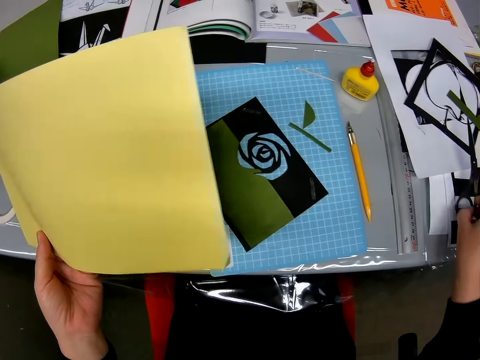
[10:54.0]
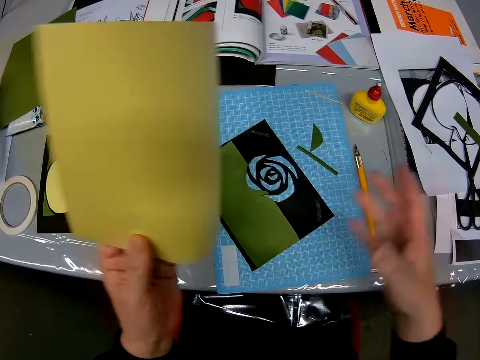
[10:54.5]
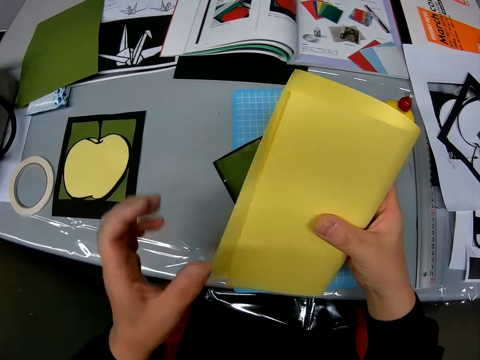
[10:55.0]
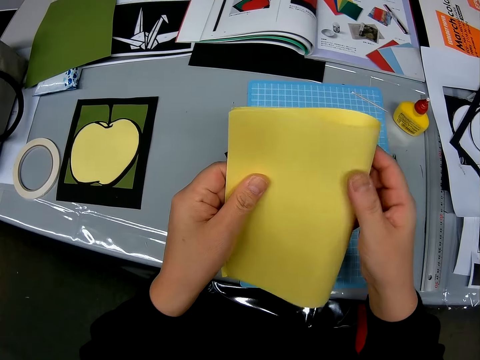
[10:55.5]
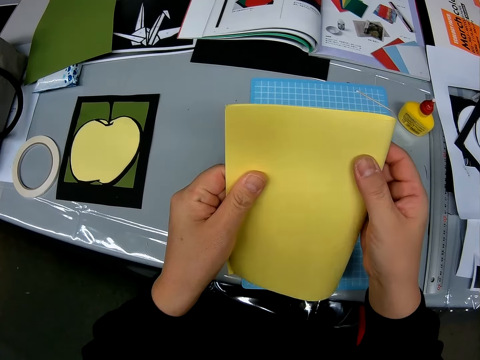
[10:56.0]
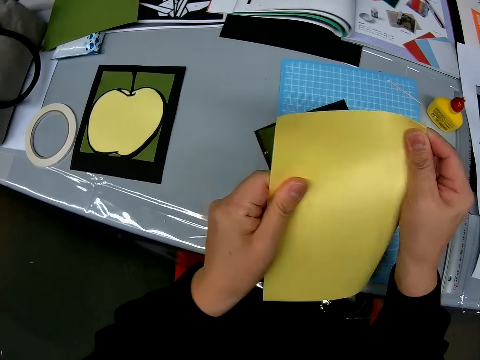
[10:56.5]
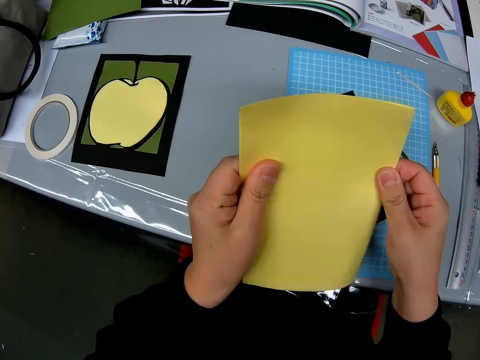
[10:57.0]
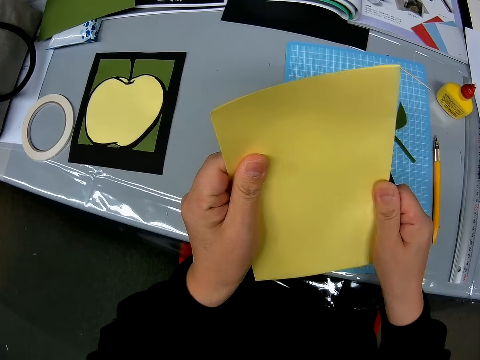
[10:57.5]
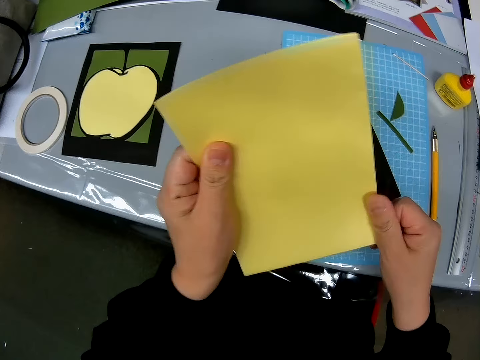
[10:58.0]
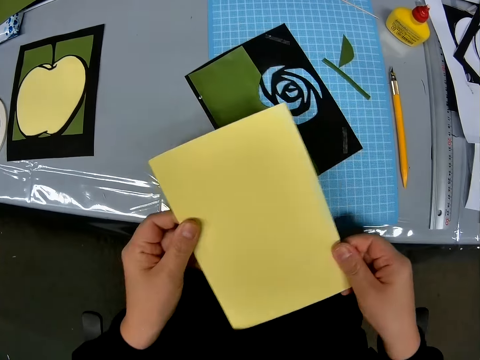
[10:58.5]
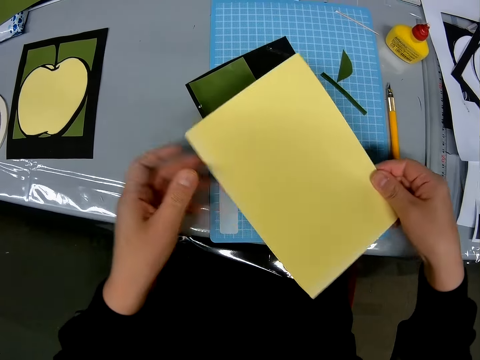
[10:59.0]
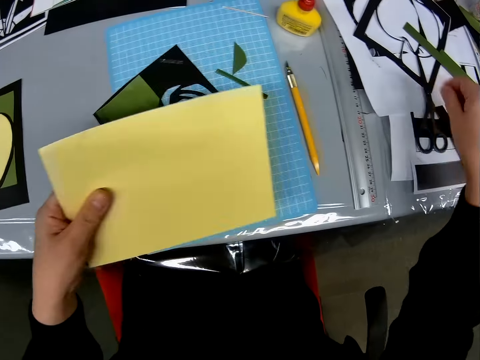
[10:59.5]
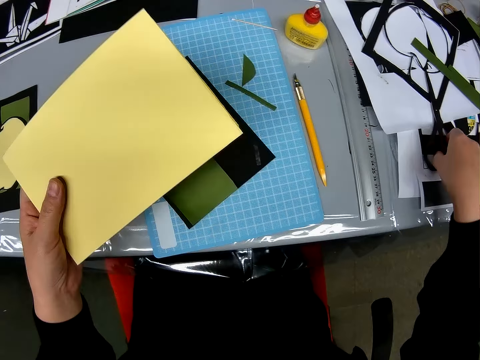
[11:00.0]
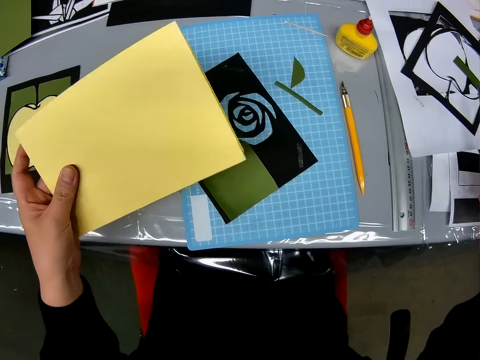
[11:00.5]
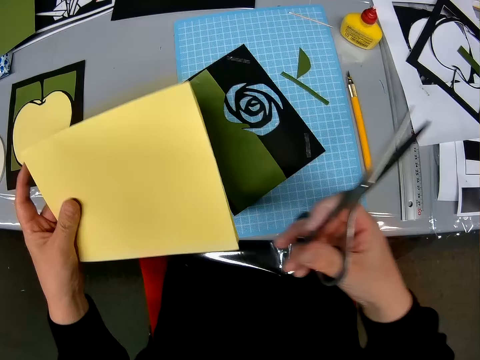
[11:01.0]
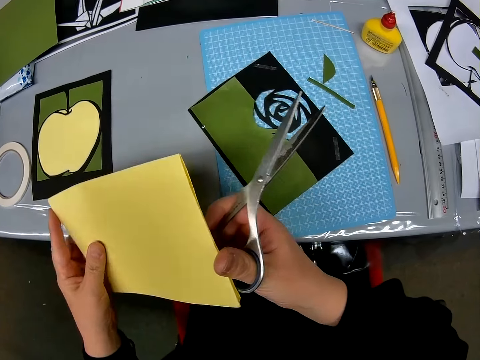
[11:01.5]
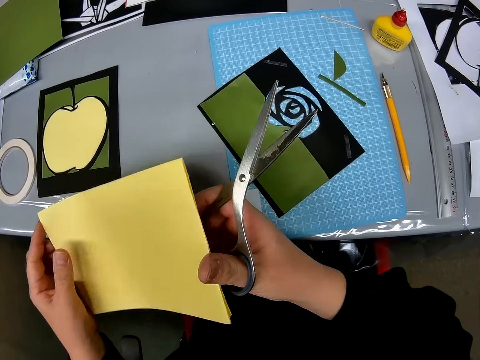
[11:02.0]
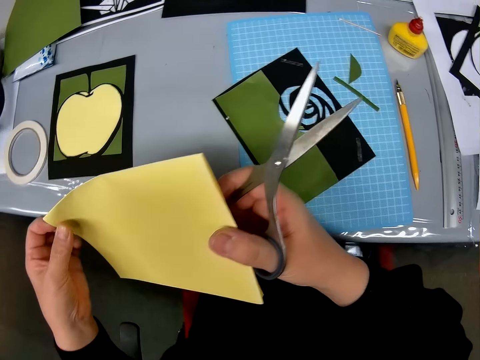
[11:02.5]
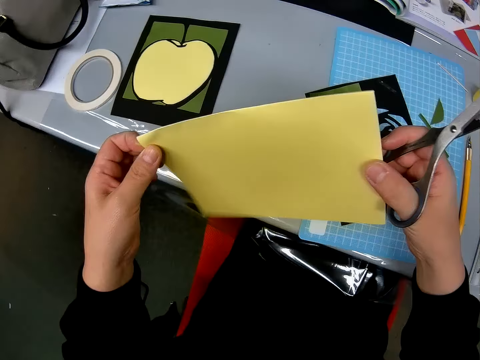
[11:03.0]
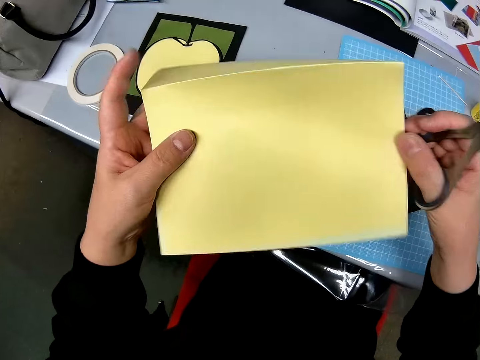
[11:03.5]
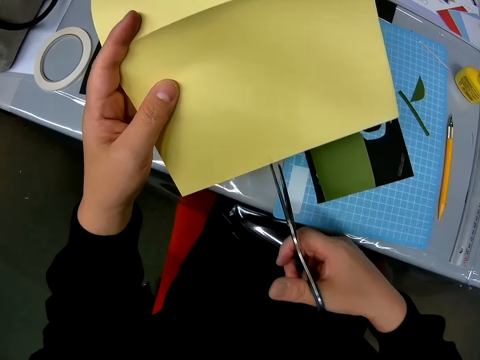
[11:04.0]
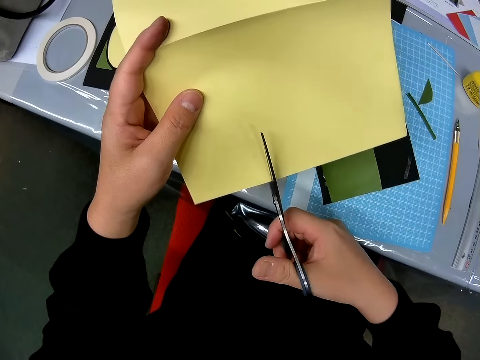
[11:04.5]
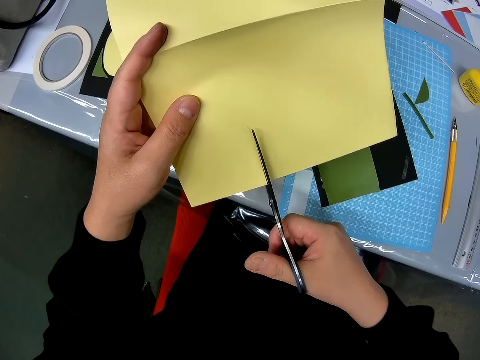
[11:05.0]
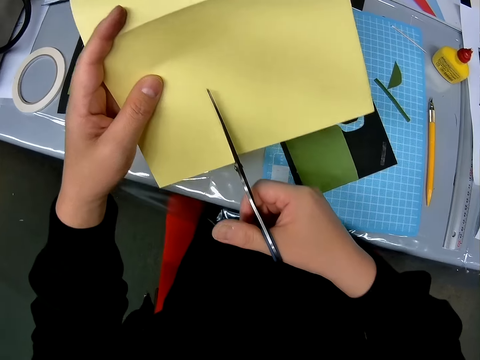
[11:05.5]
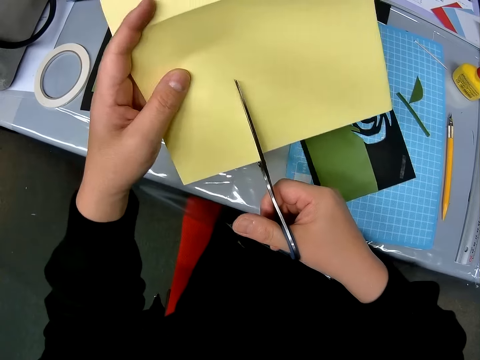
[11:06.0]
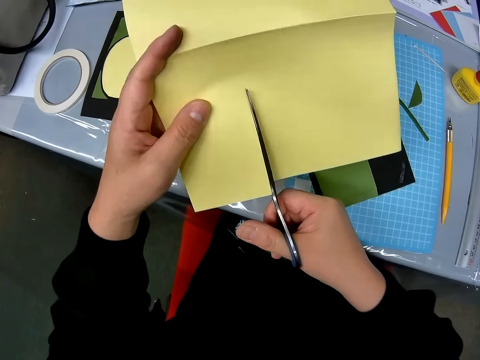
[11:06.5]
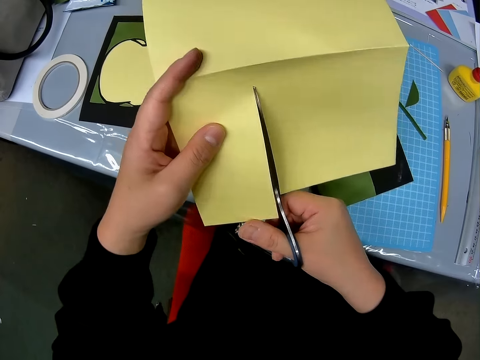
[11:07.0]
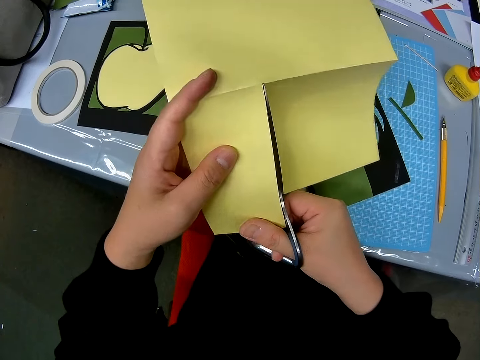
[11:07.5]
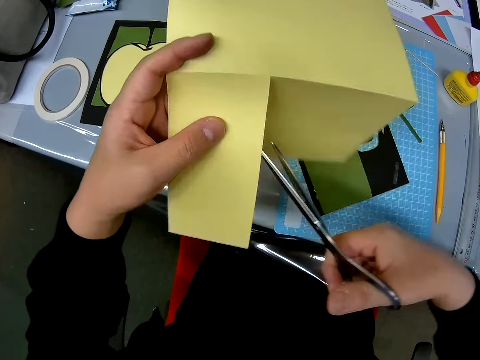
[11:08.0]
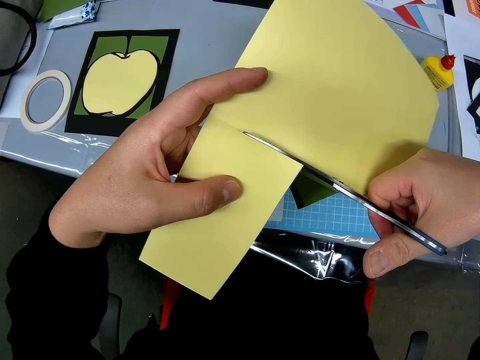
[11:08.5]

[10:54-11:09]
The camera wearer puts the scissors on the table. He folds the yellow sheet in his hand. He picks up the scissors from the table. He unfolds the yellow sheet in his hand. He cuts the yellow sheet with the scissors.

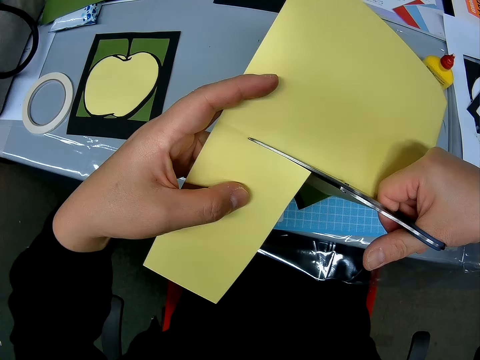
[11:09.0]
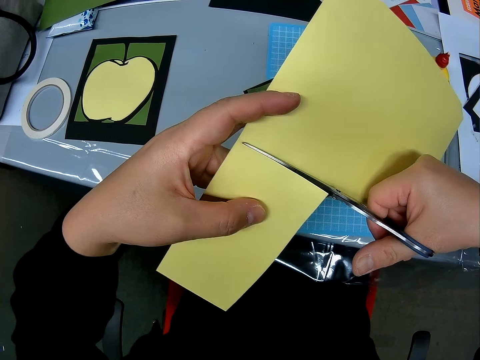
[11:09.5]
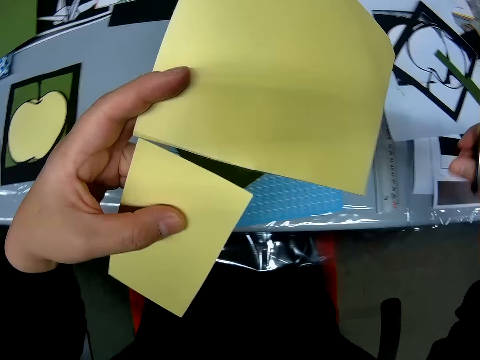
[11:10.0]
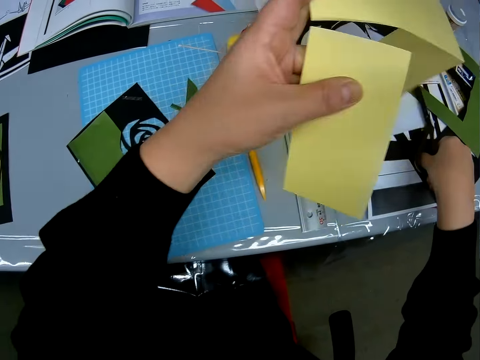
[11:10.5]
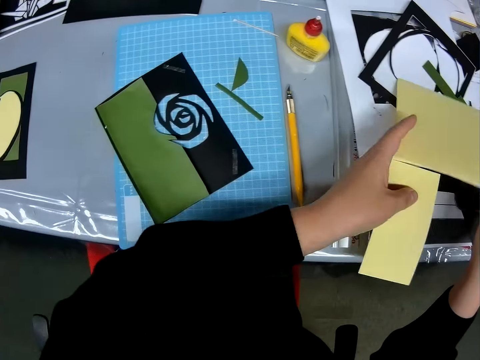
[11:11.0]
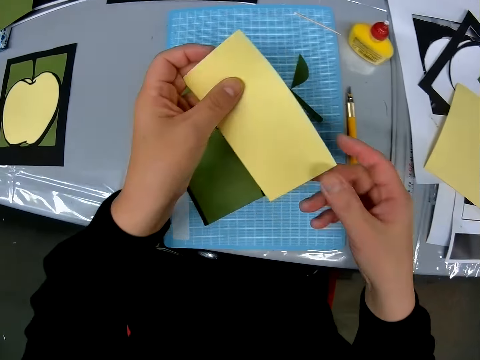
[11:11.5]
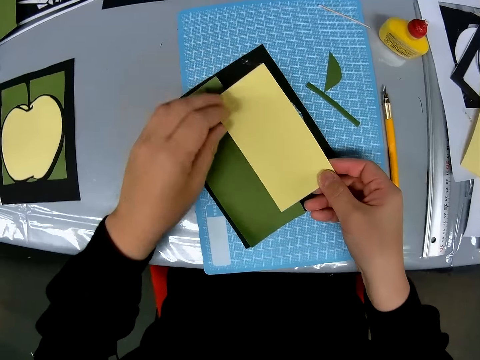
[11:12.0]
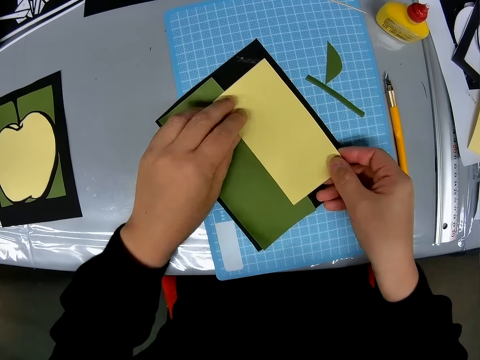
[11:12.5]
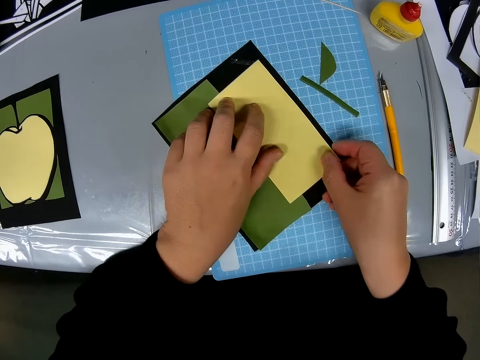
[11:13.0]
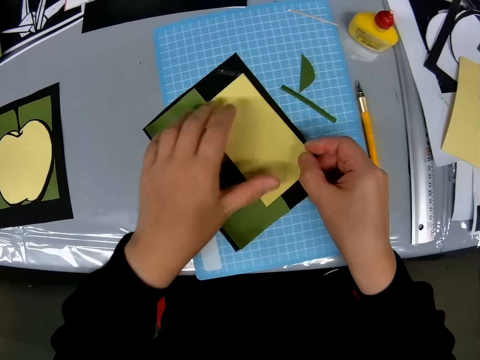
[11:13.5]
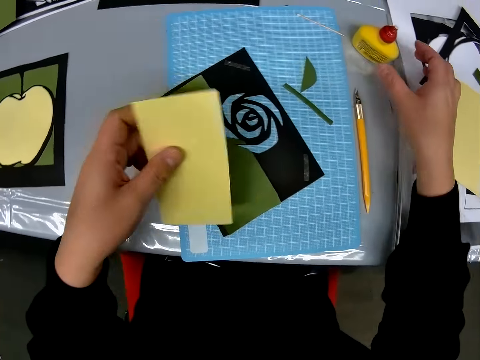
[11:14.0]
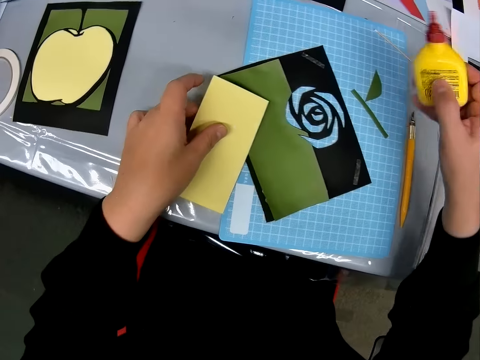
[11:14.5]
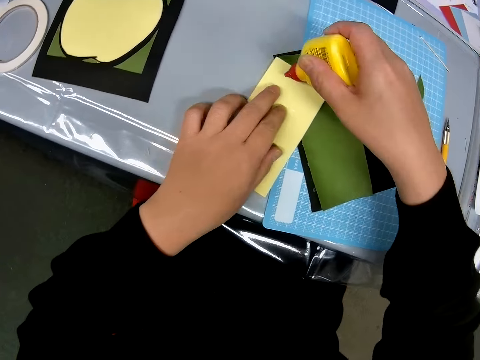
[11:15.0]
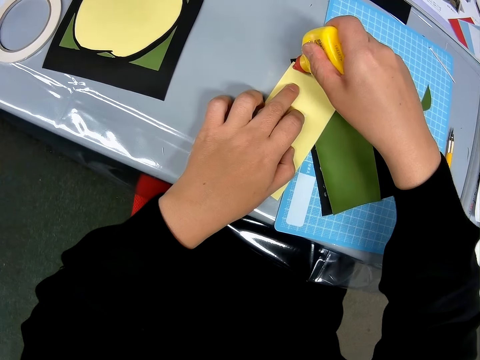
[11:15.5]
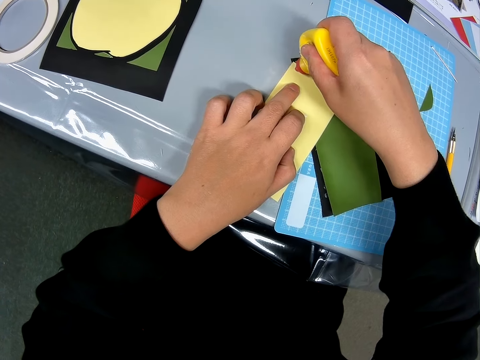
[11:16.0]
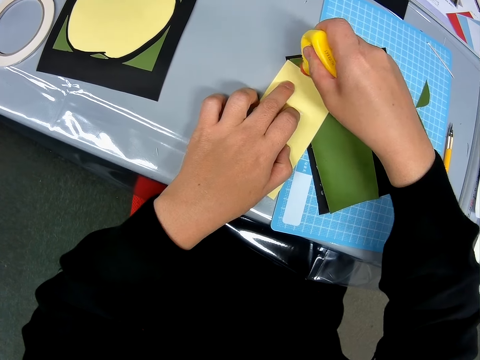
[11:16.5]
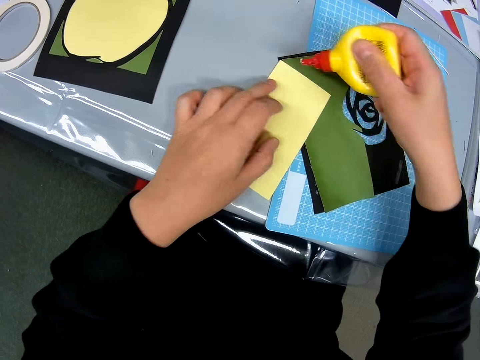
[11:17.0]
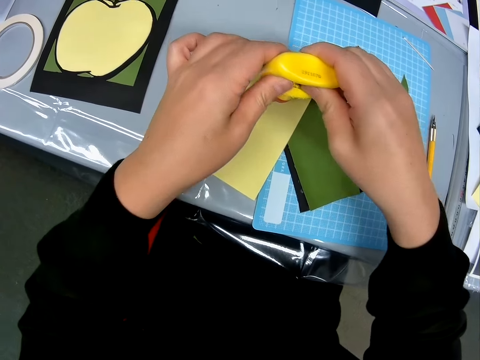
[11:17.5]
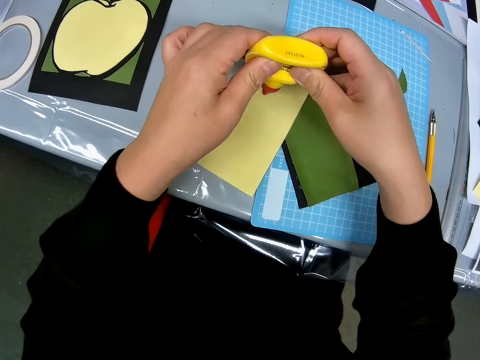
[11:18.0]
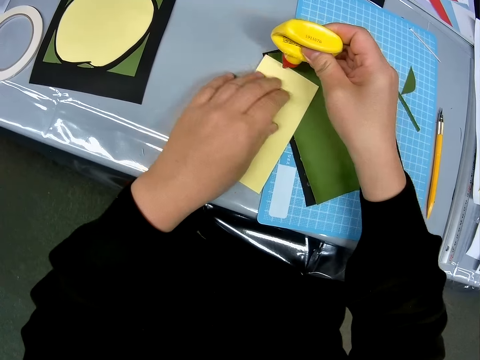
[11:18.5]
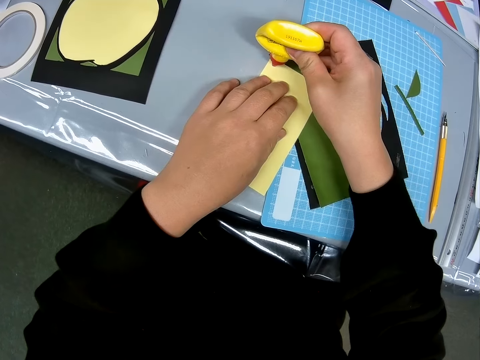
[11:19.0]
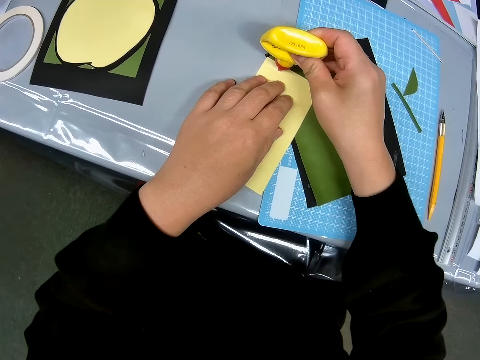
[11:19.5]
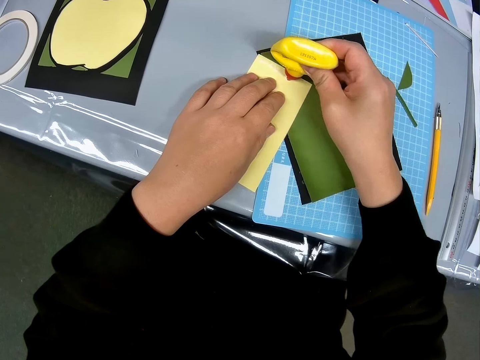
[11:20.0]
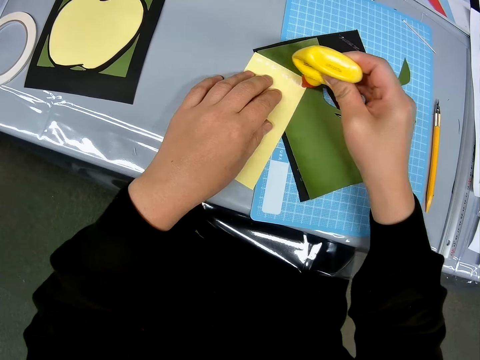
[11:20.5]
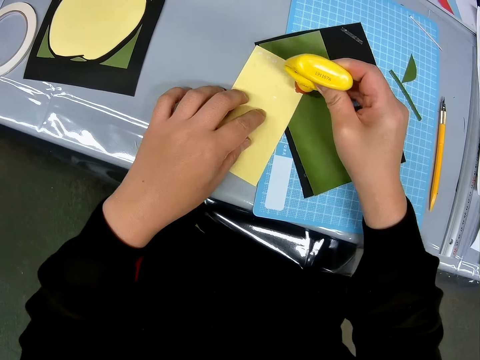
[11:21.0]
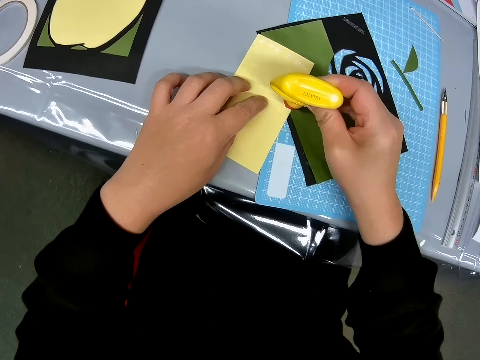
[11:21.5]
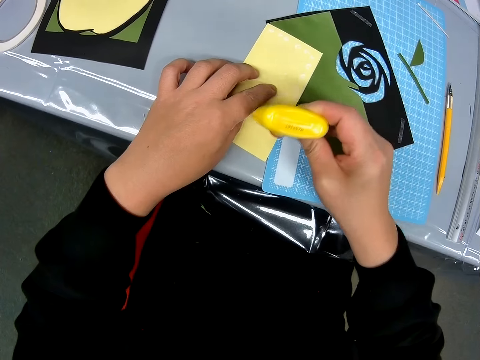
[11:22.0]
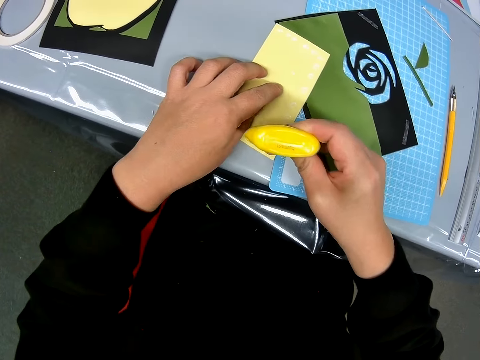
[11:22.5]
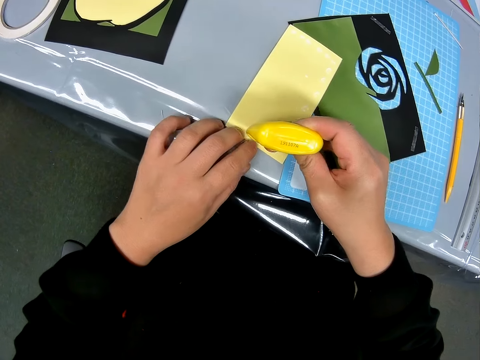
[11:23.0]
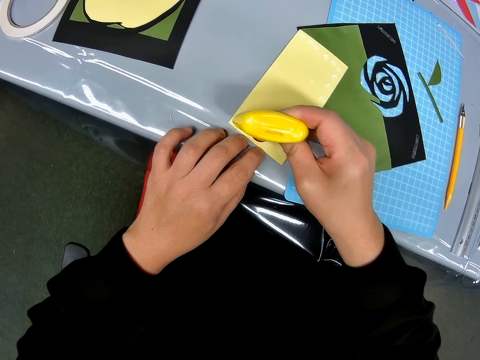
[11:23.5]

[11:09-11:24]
The camera wearer drops the scissors on the table. They drop a part of the yellow sheet back on the table. They align the paper craft with the one on the cutting mat. They place the other part of the yellow sheet on the designed sheets on the table. They take the yellow sheet off the designed sheets on the table. They flip the paper craft. They pick up the glue container from the table. They add the glue to the surface of the yellow sheet on the table.
